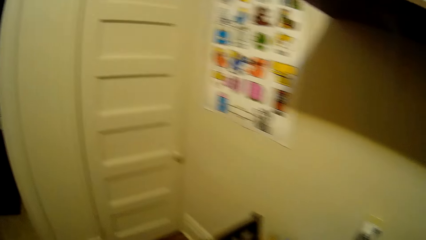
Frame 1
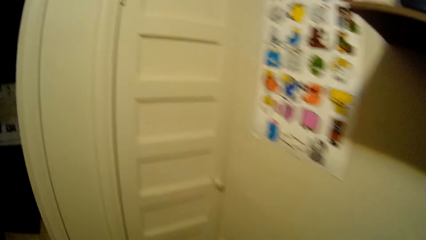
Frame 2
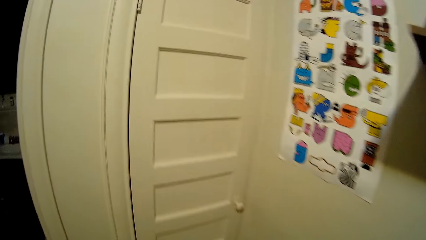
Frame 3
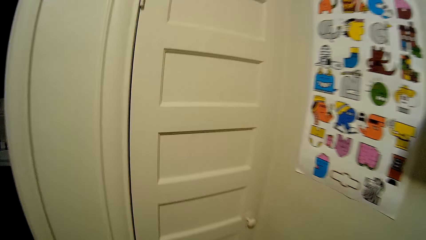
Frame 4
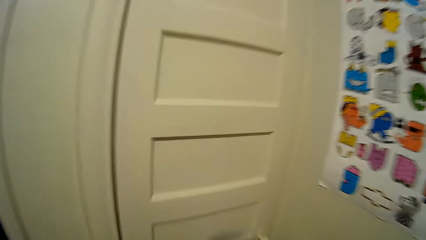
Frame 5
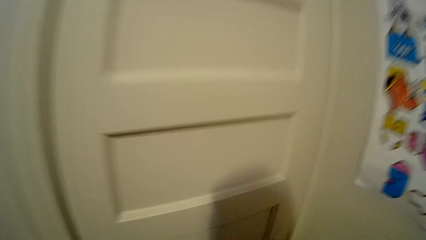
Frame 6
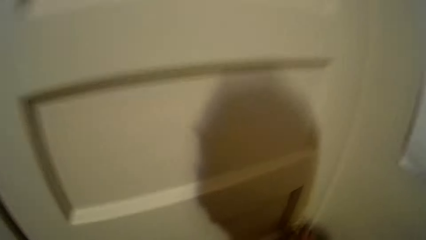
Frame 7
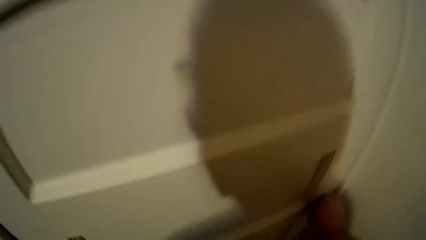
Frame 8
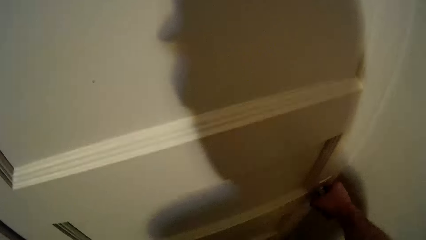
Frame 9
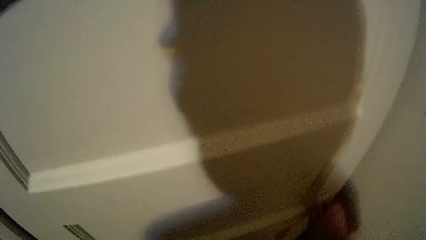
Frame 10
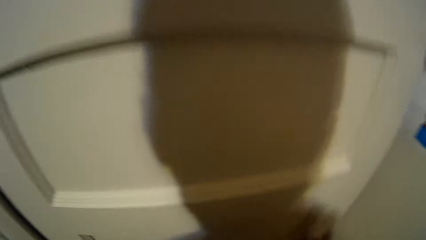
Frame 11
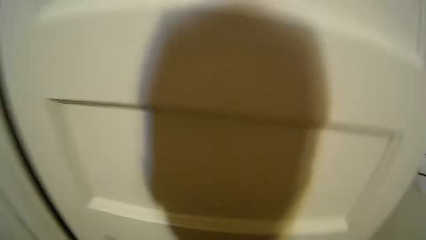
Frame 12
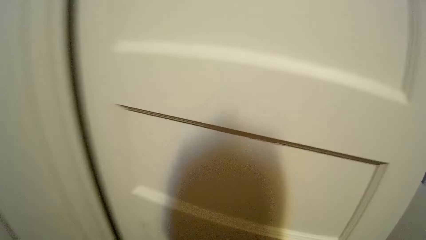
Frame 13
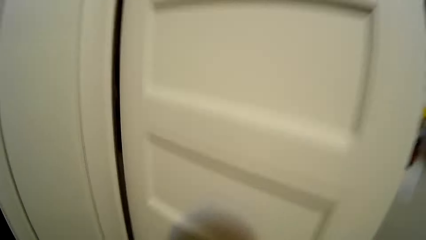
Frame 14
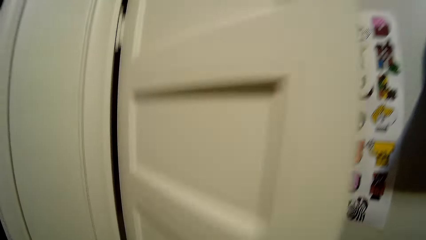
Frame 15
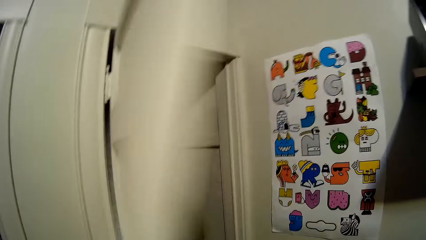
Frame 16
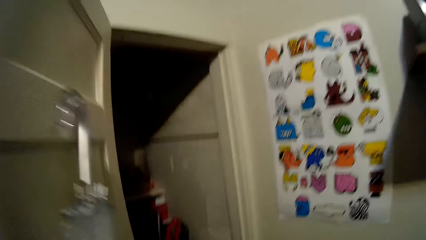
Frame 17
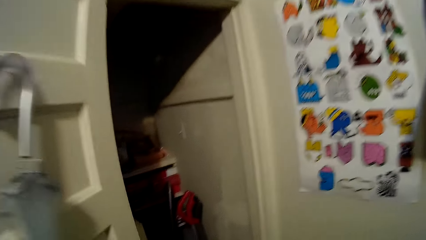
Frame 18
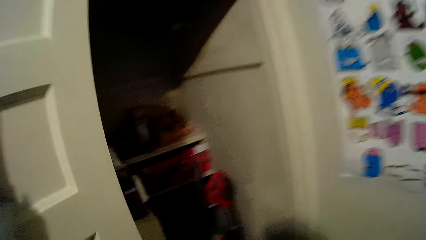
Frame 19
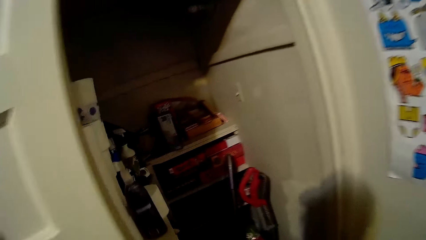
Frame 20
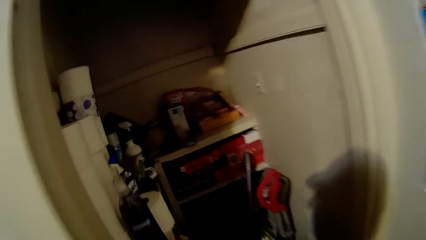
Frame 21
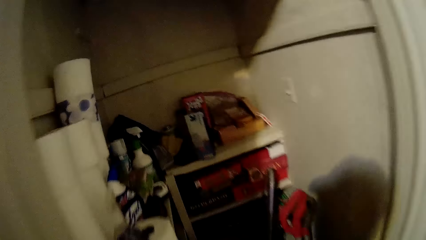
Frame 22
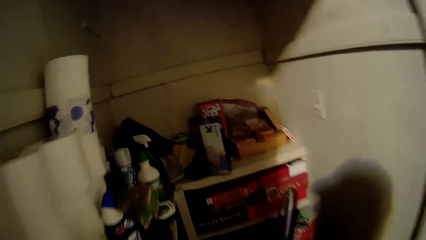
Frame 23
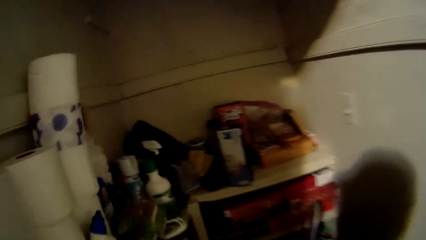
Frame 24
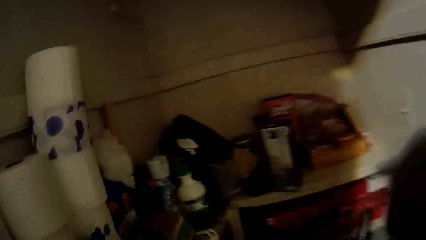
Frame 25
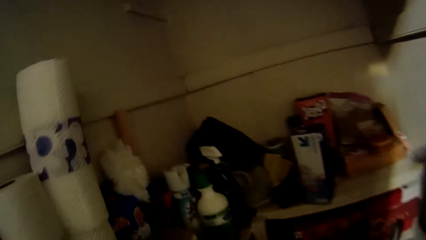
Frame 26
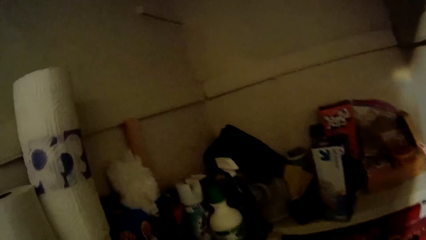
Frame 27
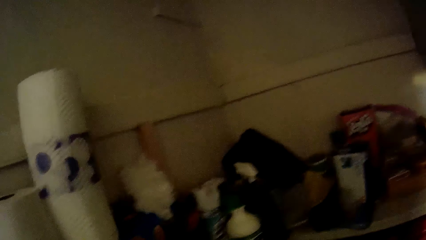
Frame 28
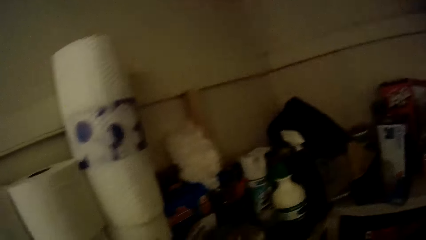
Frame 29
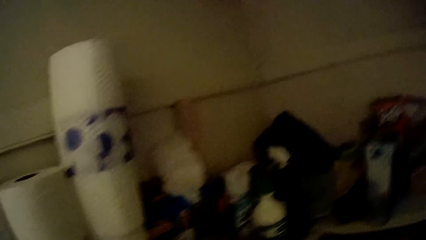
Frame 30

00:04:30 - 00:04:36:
The camera wearer opens the door to the store or closet. They walk into the closet.

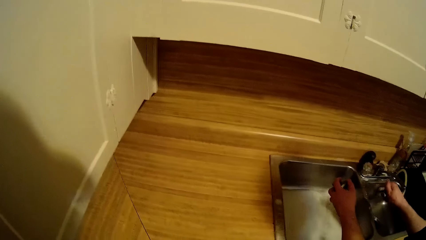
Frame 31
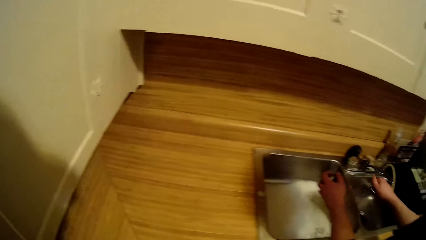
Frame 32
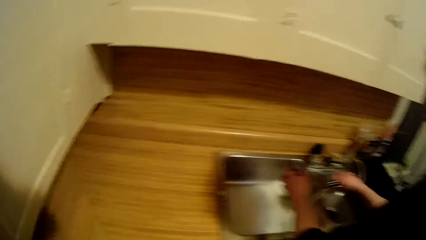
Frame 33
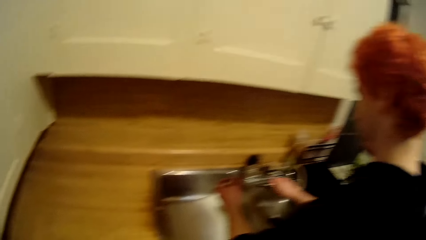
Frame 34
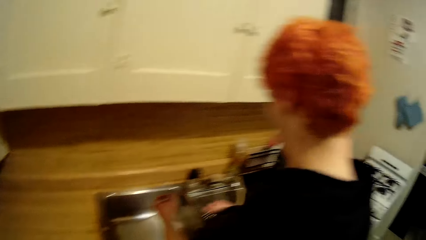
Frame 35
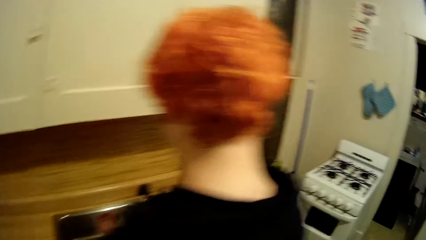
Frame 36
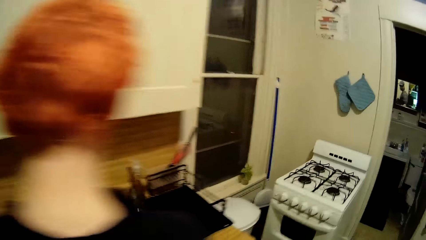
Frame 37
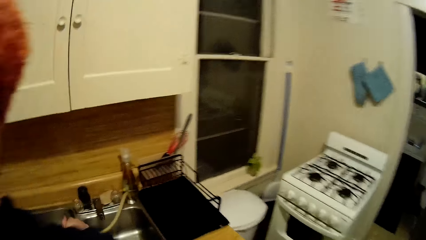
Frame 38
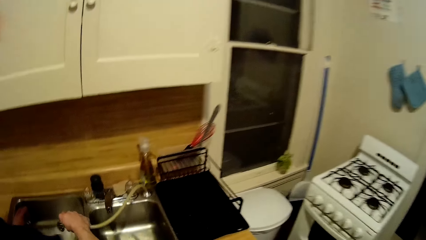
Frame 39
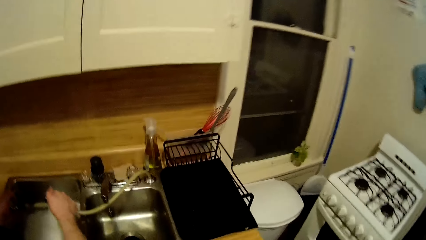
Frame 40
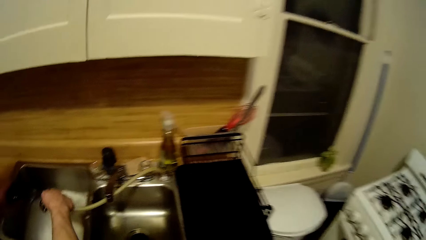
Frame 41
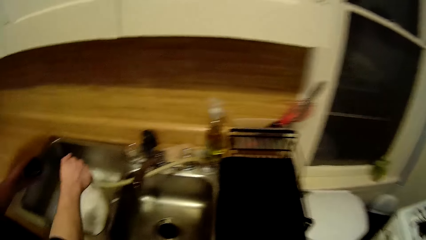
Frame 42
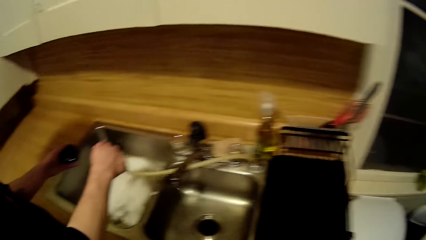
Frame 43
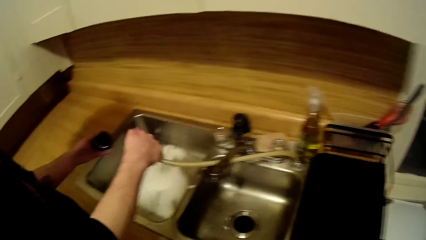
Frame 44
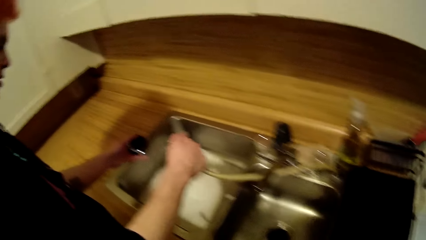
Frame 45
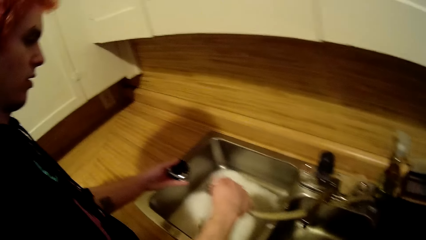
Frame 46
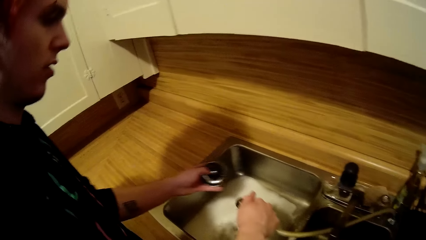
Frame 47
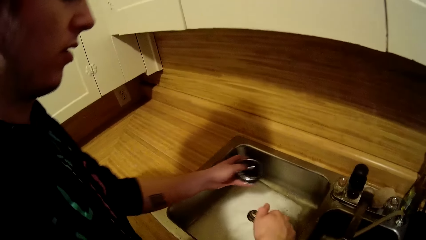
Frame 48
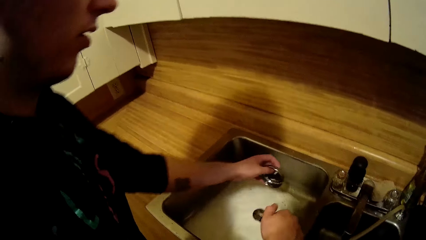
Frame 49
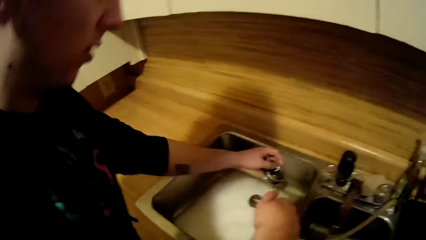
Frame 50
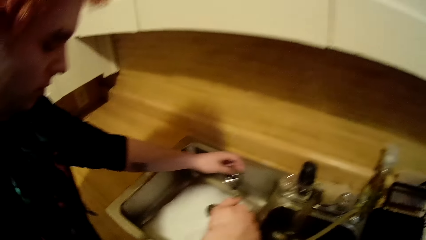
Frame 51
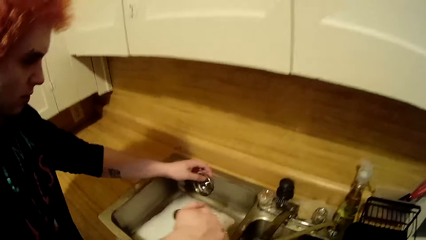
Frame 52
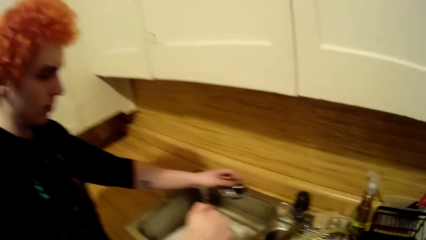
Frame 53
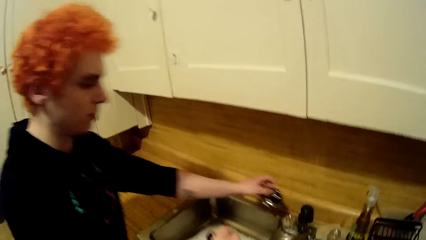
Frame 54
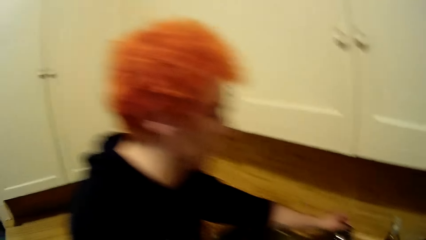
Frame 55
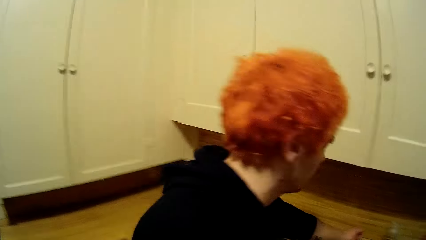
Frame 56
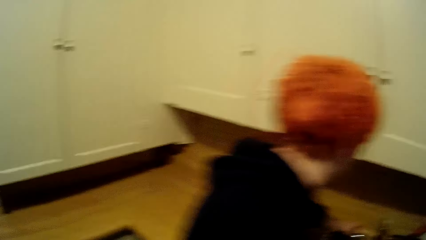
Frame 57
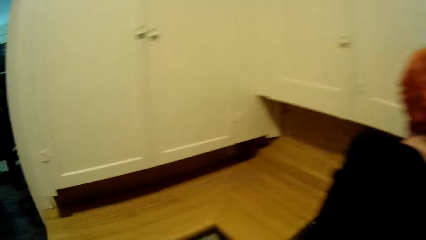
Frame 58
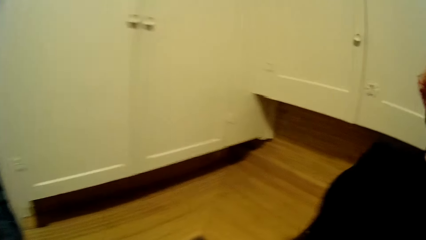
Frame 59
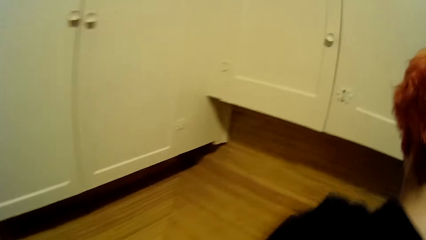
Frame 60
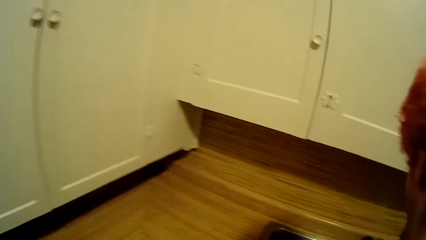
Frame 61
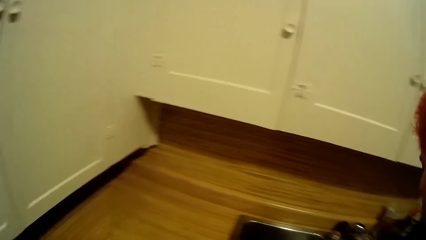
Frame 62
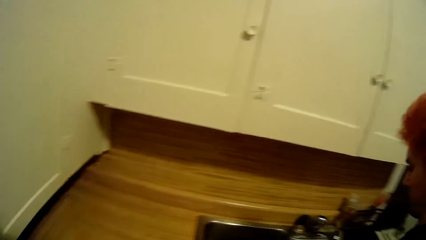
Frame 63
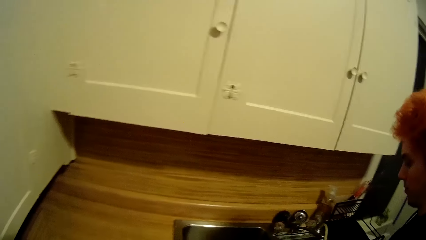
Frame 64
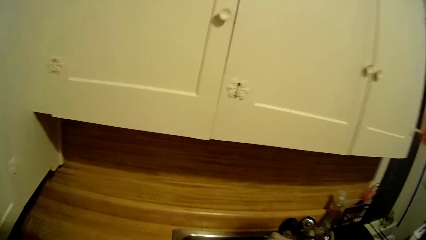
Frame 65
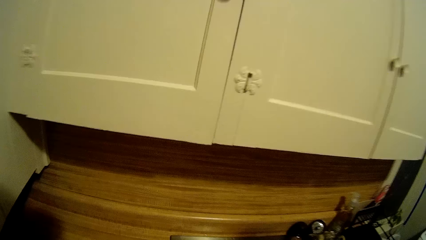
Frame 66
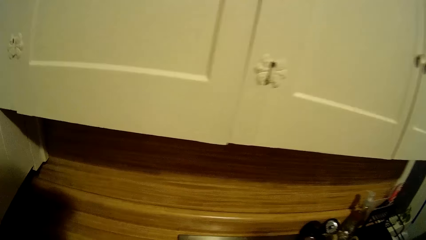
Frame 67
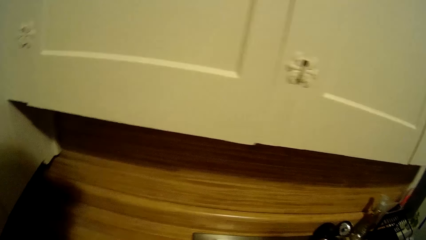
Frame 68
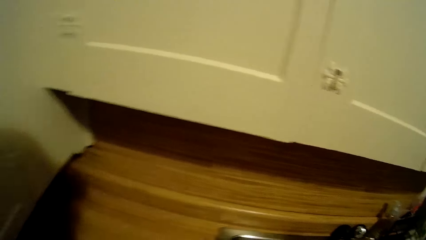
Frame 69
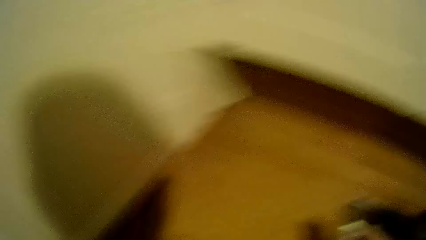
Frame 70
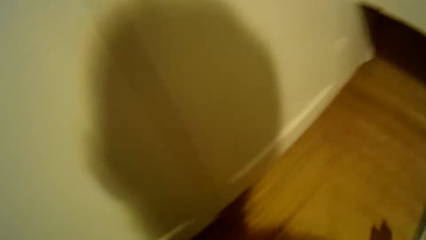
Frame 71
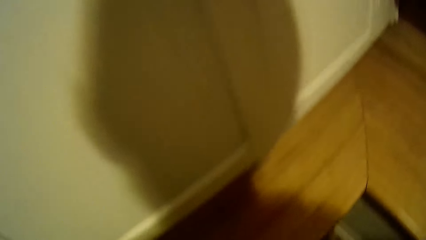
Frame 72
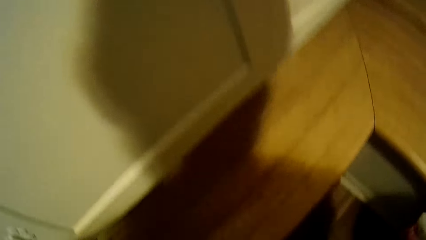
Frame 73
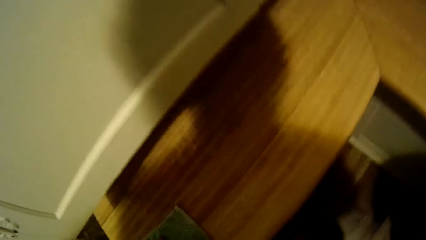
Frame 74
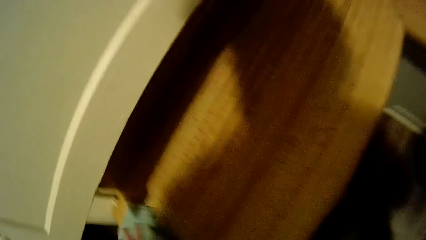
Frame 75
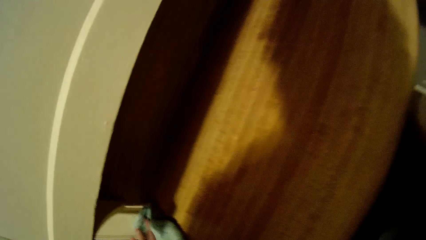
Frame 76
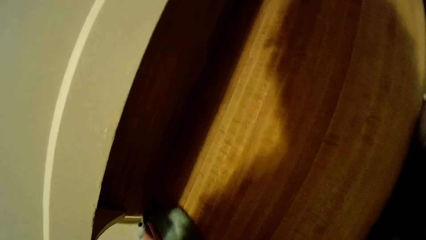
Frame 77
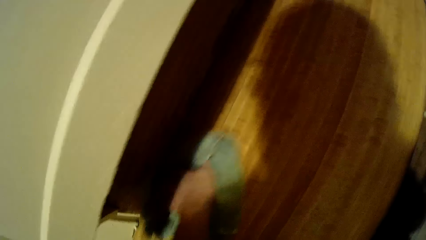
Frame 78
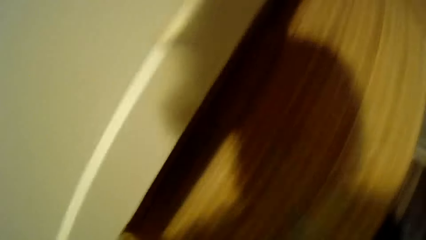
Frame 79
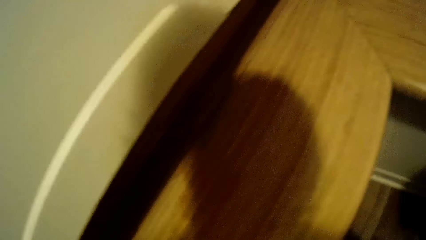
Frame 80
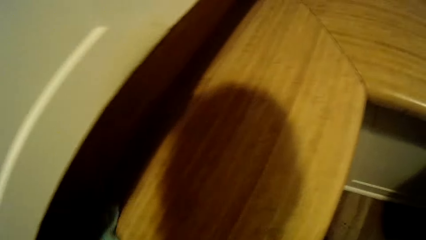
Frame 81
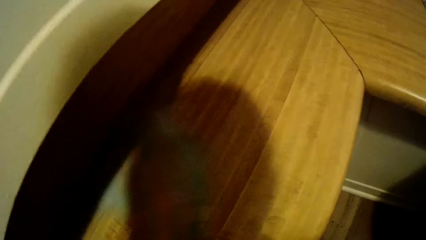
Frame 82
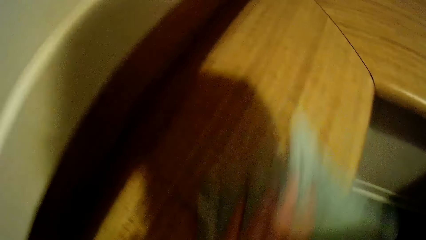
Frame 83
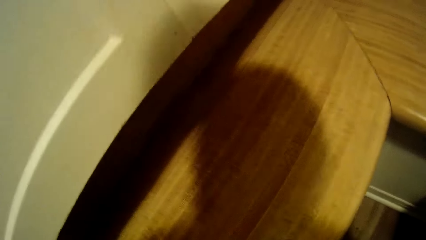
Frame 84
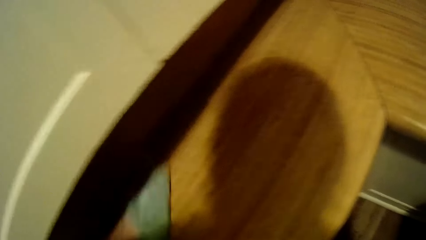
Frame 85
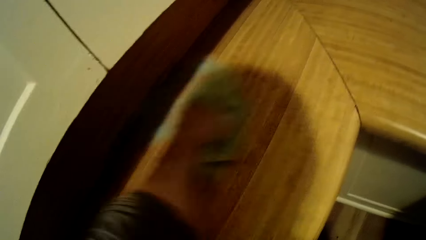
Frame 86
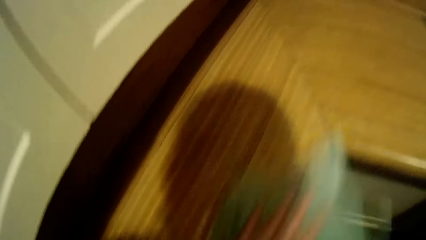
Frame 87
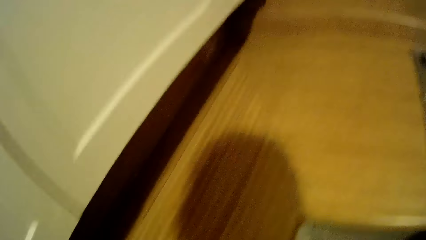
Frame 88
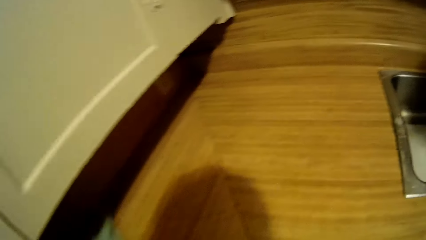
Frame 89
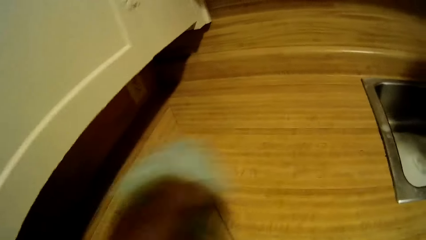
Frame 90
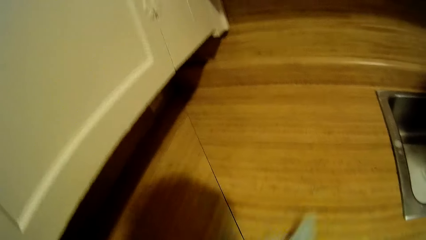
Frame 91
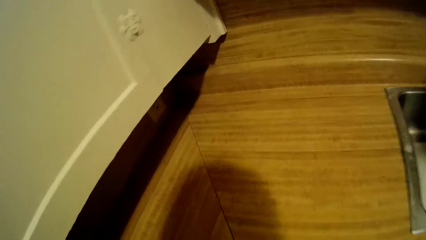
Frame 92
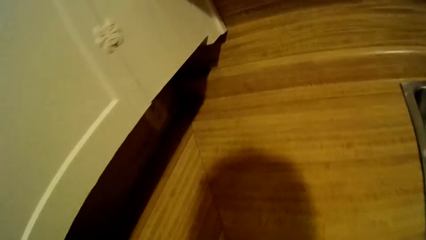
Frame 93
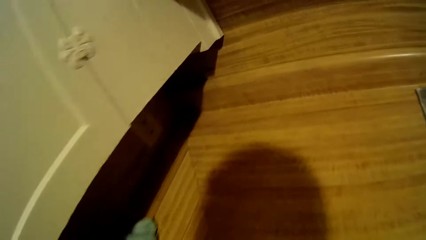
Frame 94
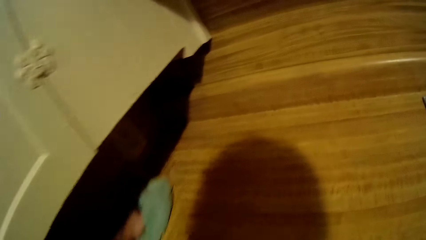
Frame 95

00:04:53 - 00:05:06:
A man cleans the sink with piped water. The camera wearer cleans the wood wall in the kitchen. They wipe on the kitchen counter with a piece of cloth.
